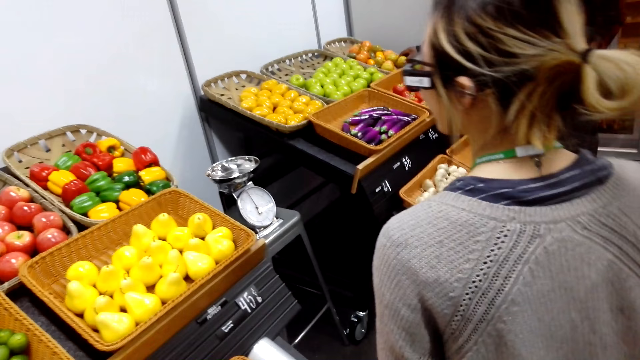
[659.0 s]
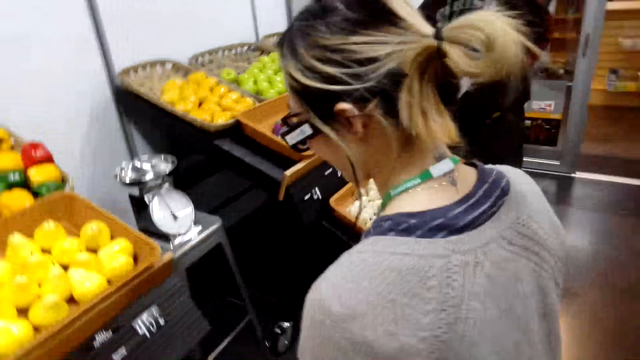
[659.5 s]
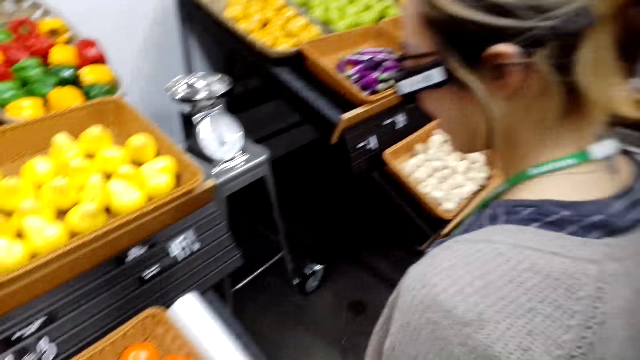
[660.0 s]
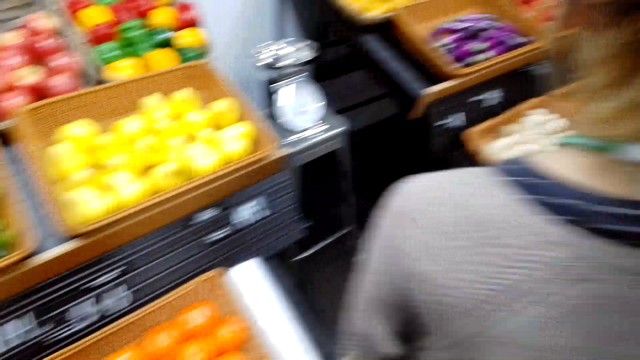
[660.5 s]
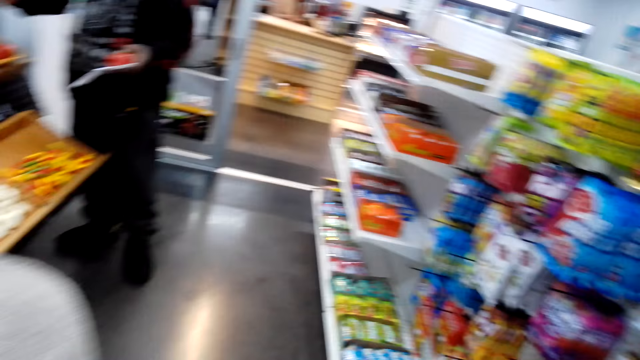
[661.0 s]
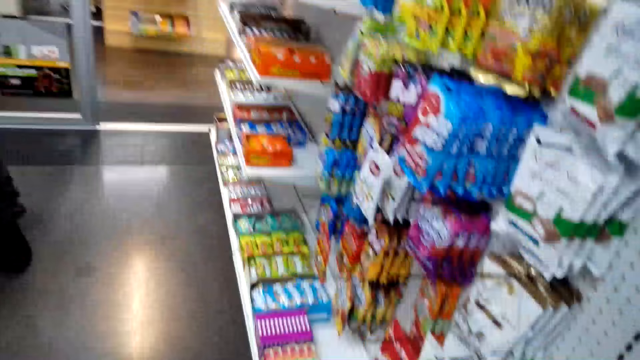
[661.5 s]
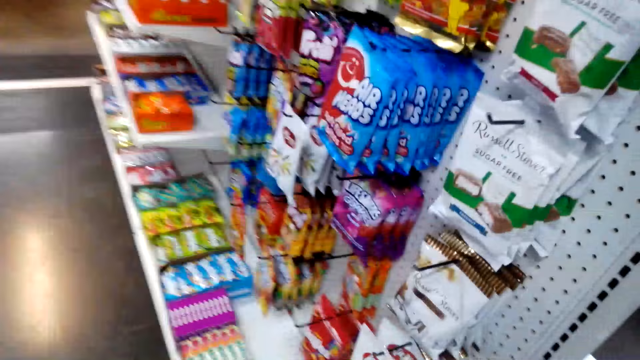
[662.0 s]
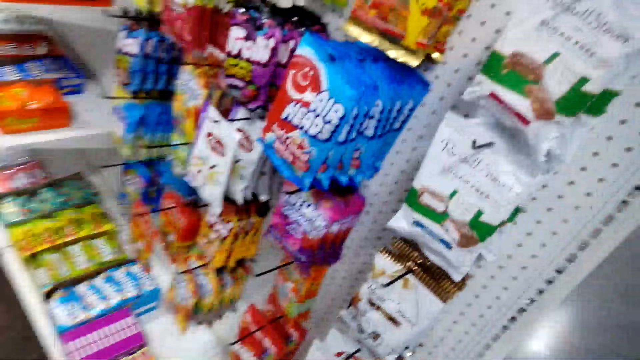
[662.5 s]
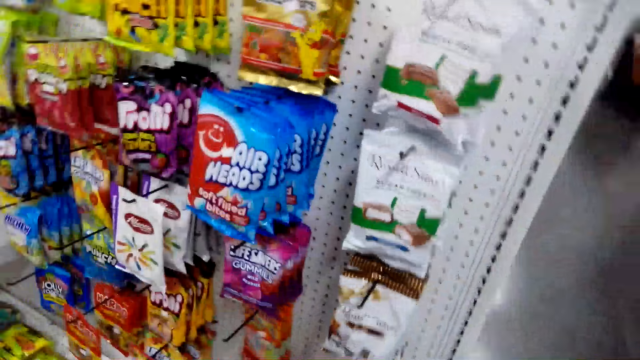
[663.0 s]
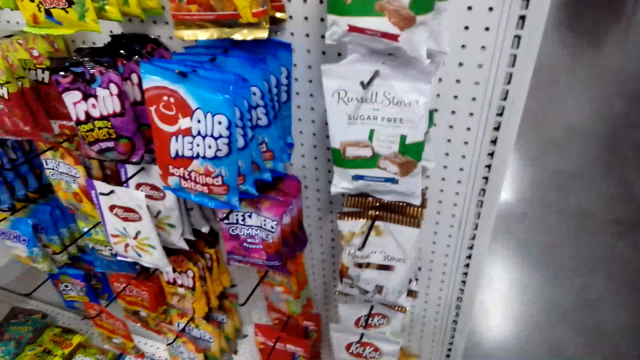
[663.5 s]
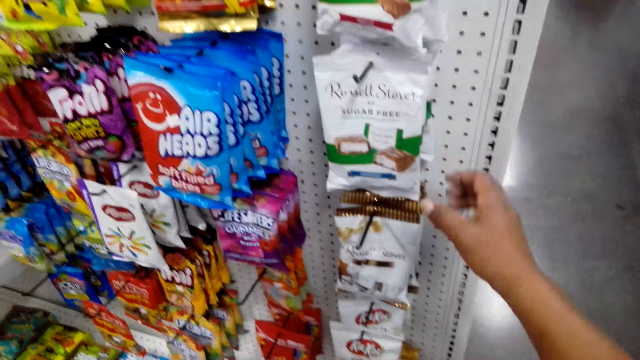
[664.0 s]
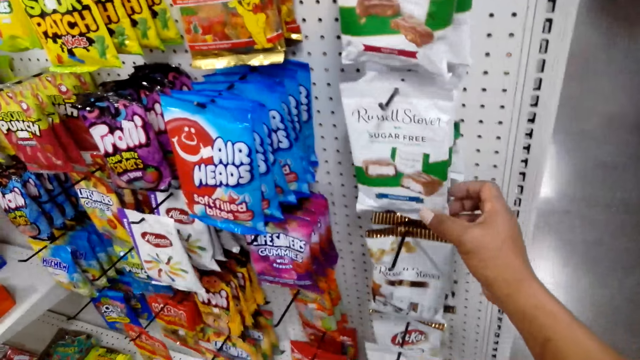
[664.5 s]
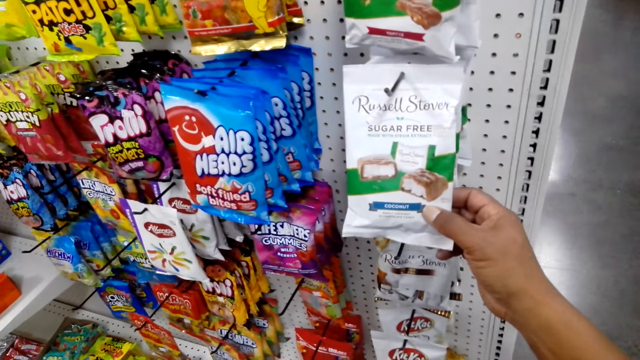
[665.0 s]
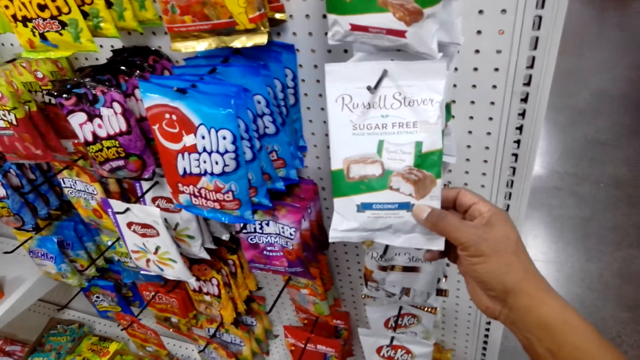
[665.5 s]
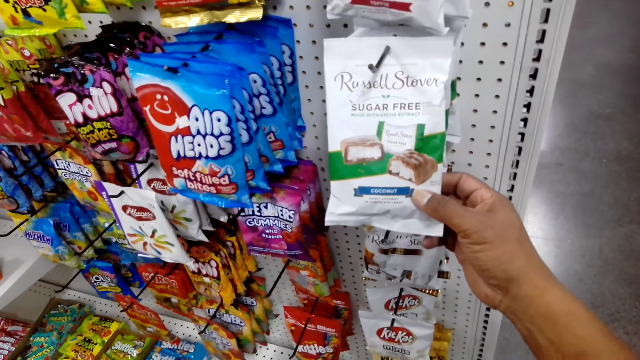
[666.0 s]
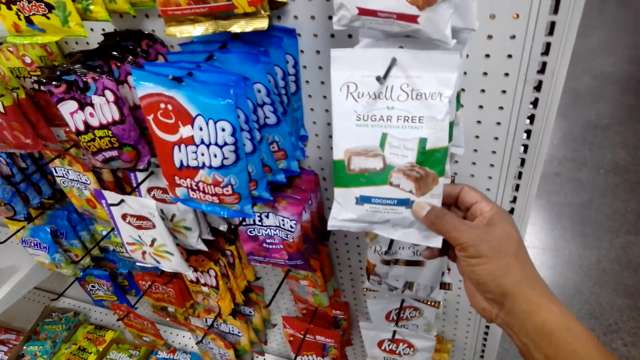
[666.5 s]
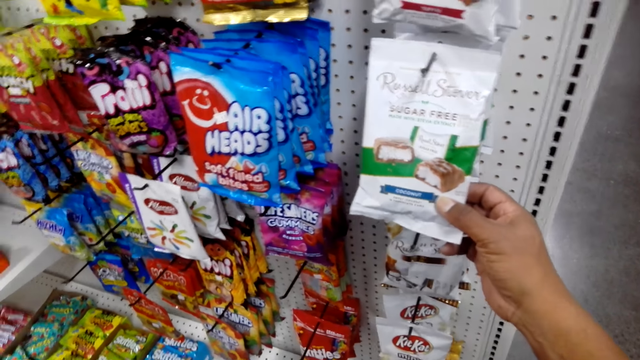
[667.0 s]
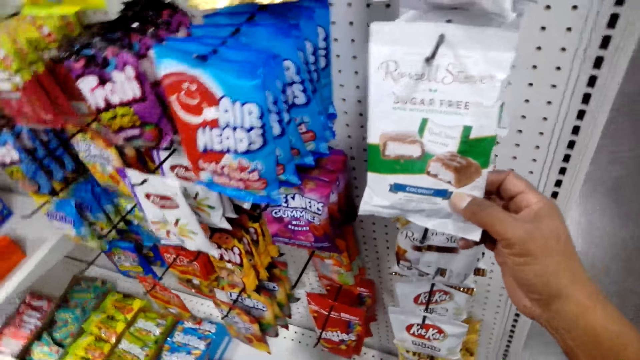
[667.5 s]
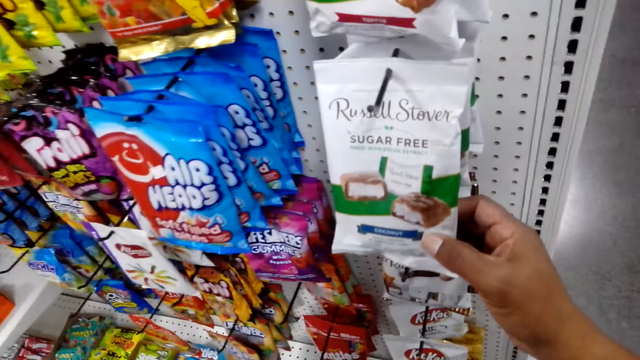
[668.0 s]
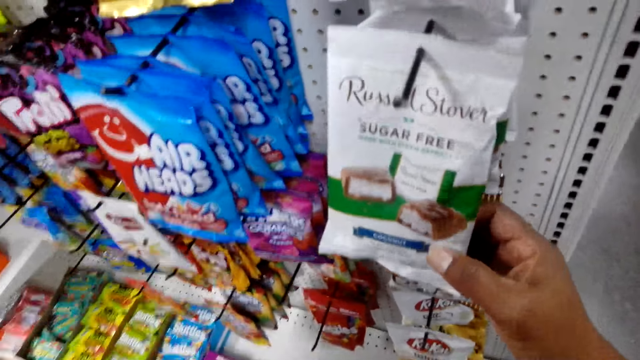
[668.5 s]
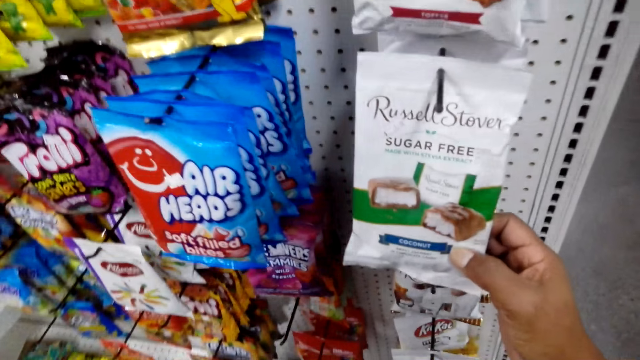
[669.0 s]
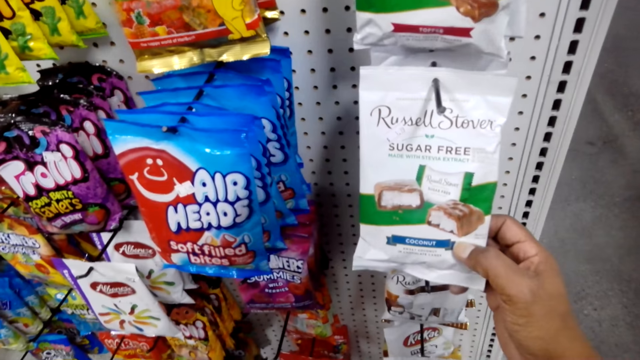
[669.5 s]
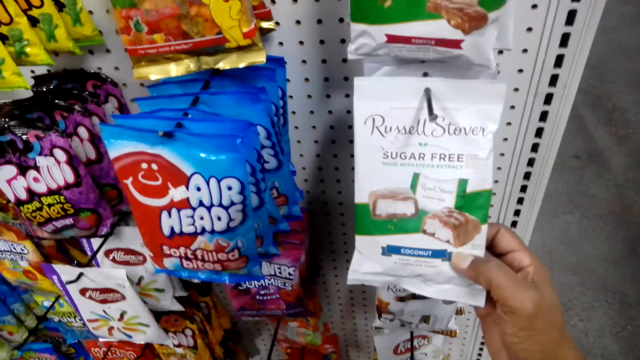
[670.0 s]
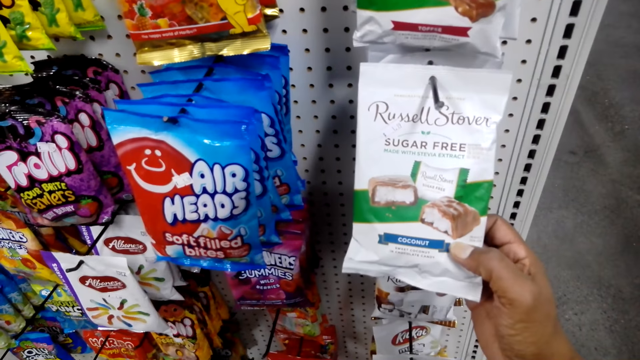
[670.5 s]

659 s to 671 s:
The camera wearer looks around. They touch the coconut snack. They check the Russel Stover coconut.

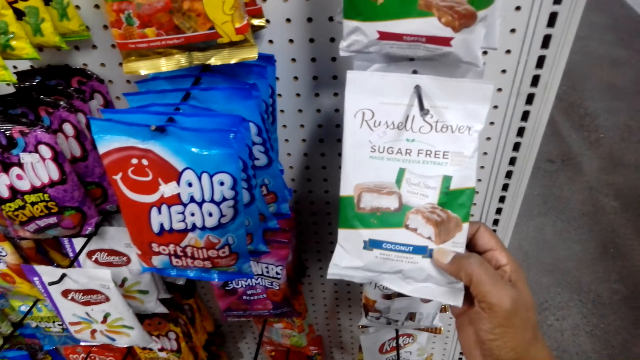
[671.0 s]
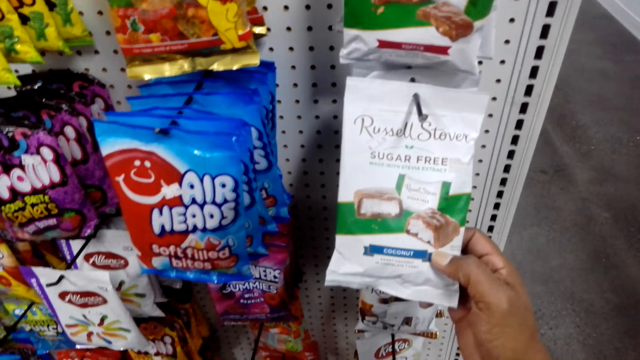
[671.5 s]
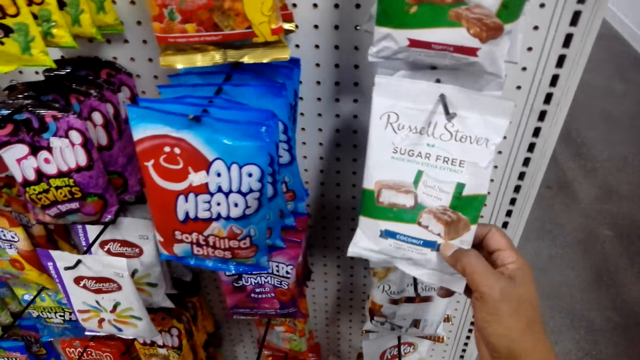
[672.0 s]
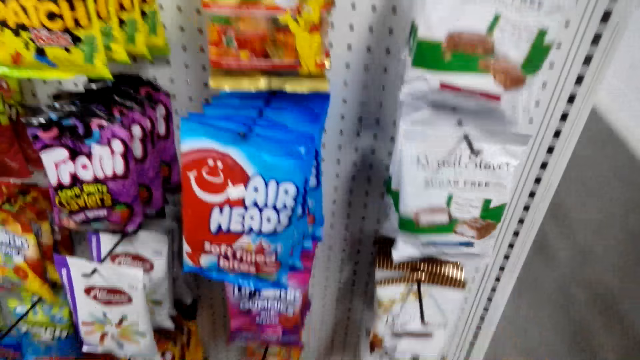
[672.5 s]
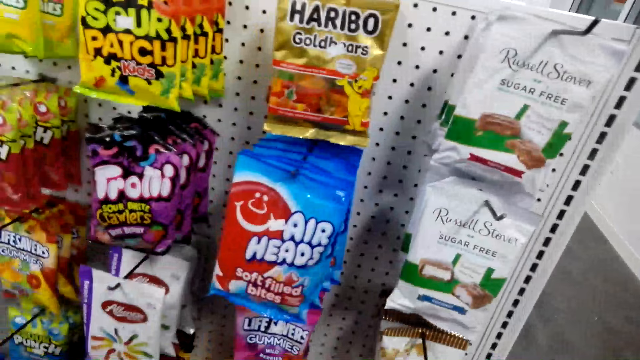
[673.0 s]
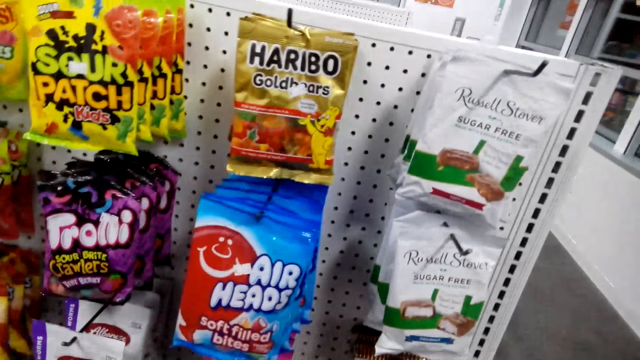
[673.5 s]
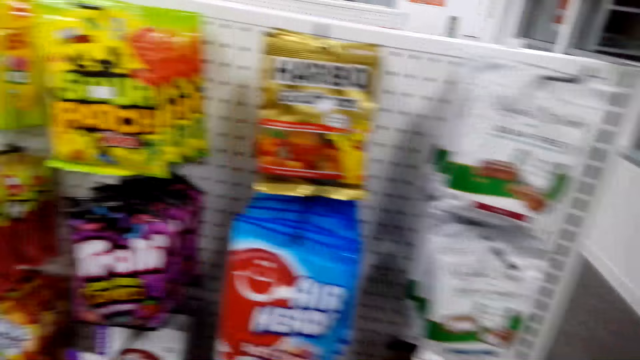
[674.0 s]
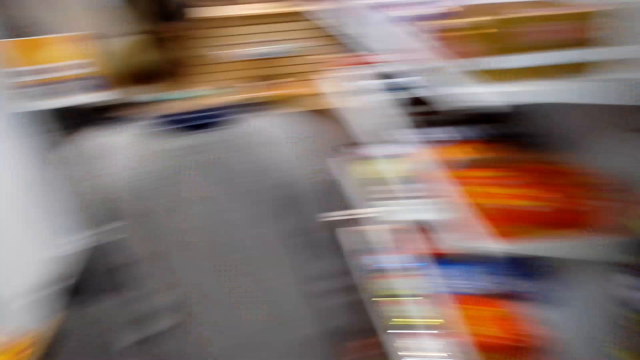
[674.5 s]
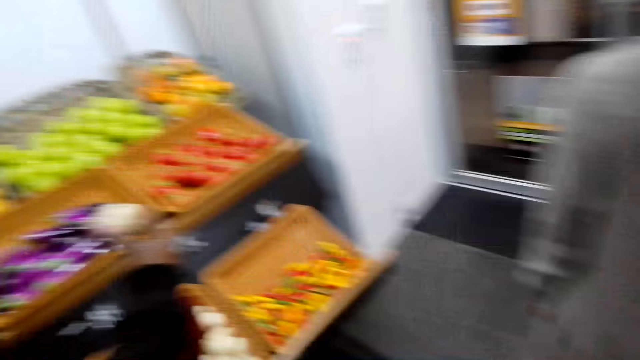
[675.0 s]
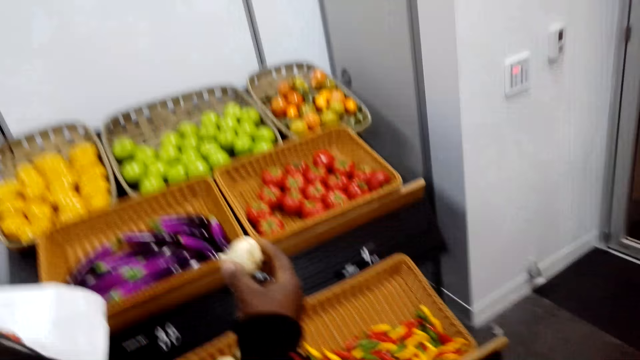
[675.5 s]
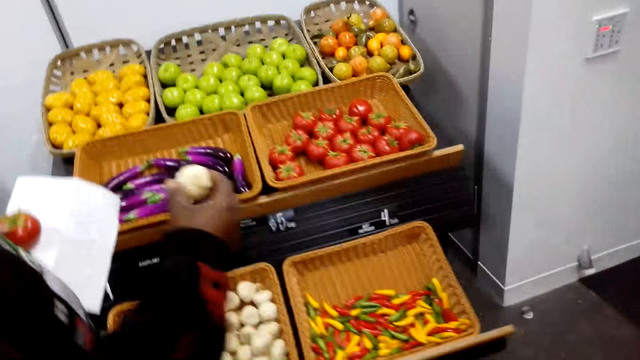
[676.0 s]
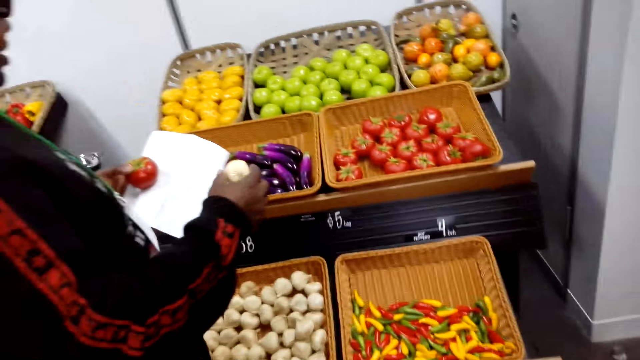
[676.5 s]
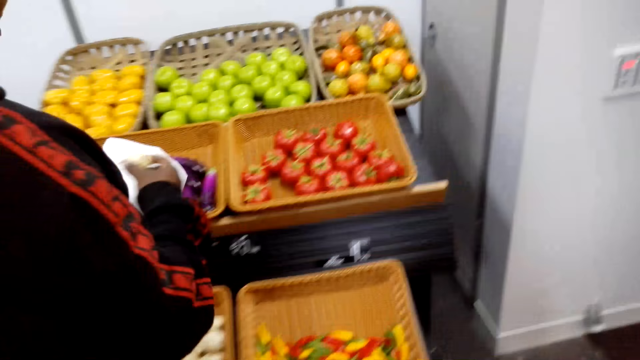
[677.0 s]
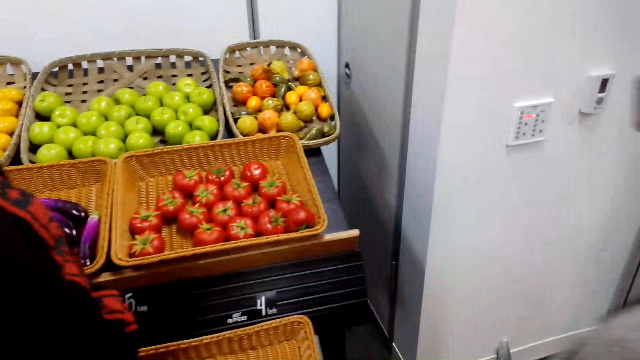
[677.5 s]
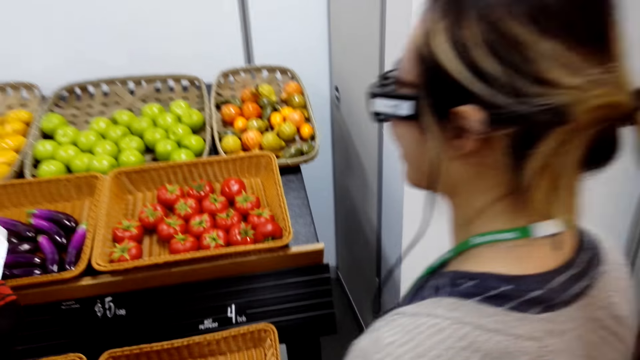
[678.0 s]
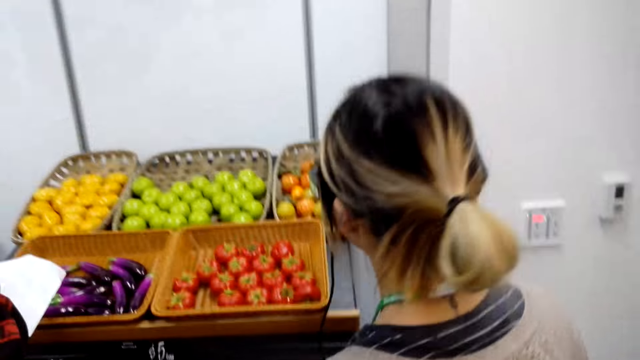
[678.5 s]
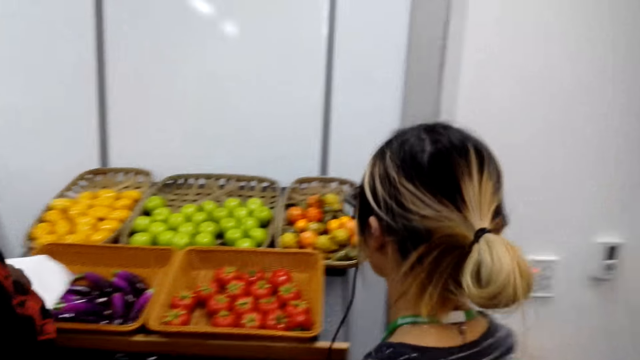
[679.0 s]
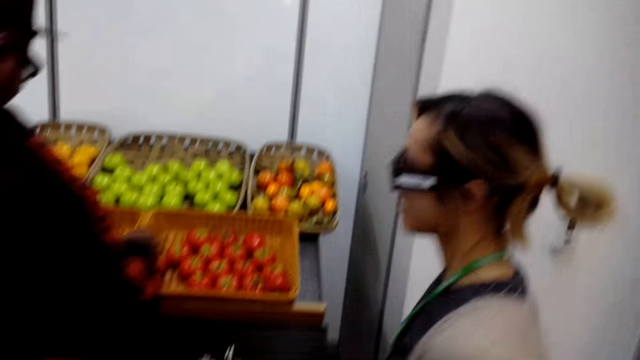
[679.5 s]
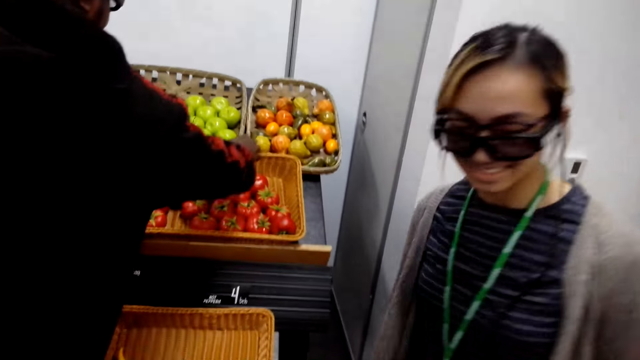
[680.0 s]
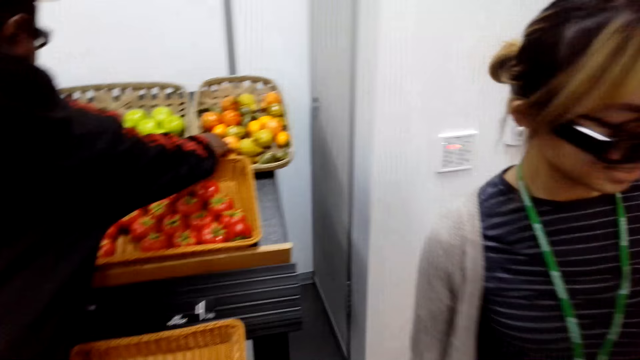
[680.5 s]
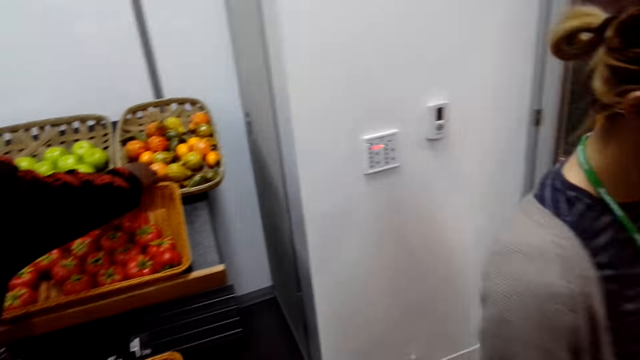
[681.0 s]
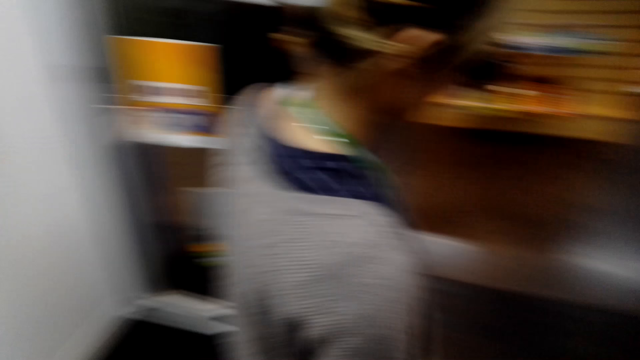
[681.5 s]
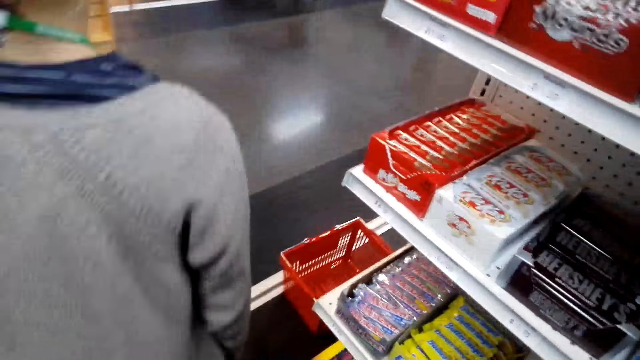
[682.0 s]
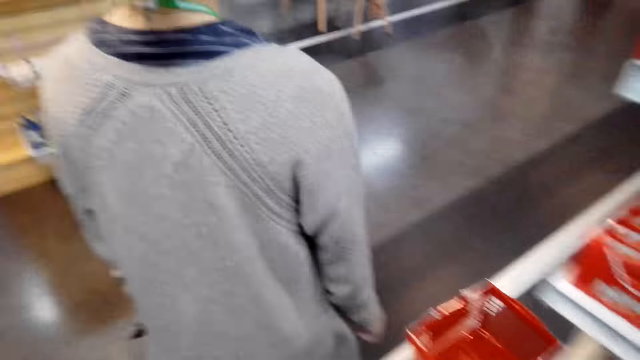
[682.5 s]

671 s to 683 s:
A man picks garlic. A woman looks at the fruits and vegetables.
